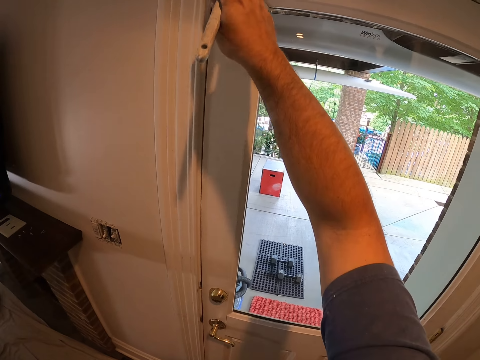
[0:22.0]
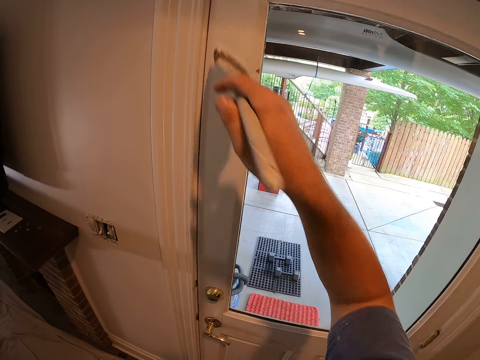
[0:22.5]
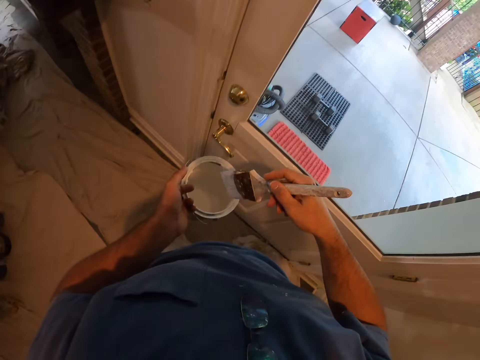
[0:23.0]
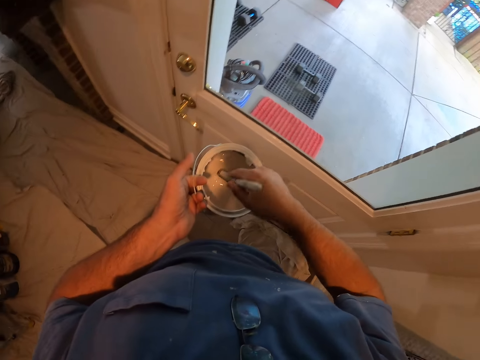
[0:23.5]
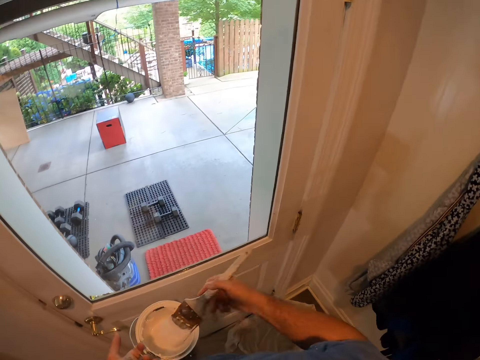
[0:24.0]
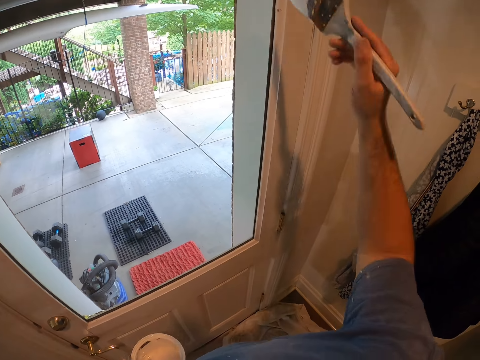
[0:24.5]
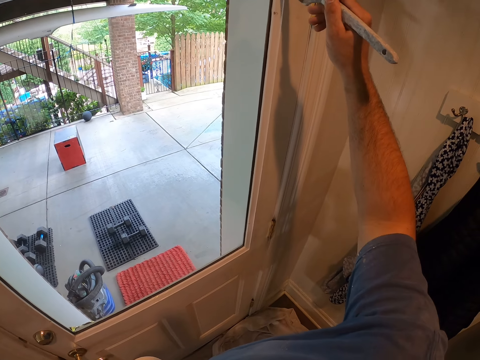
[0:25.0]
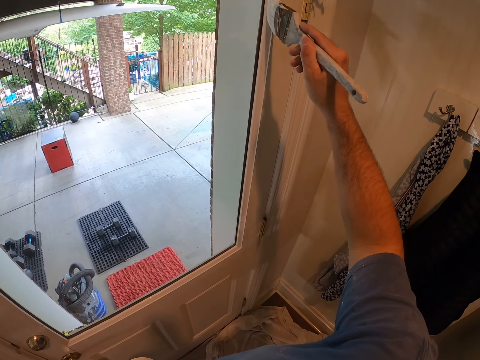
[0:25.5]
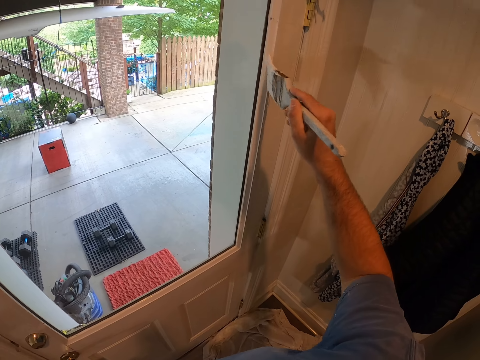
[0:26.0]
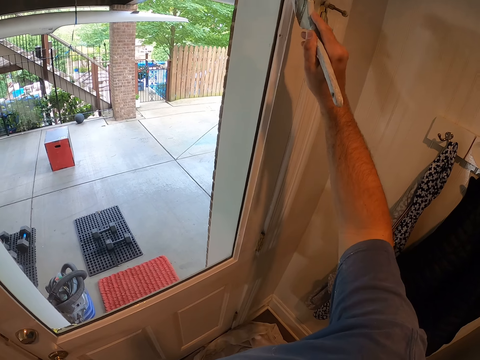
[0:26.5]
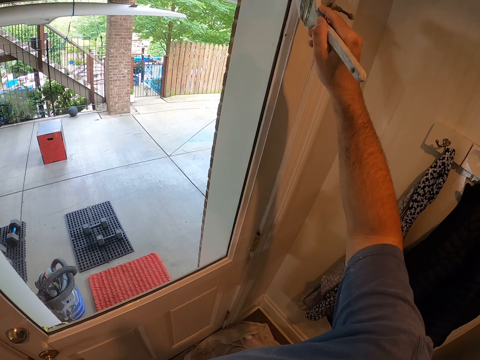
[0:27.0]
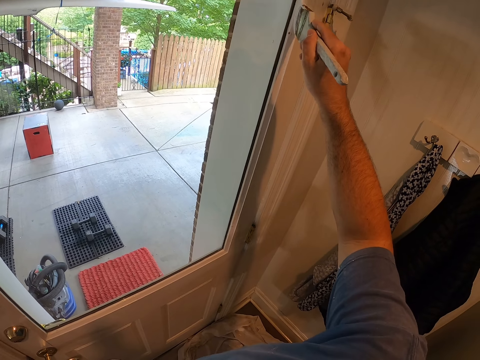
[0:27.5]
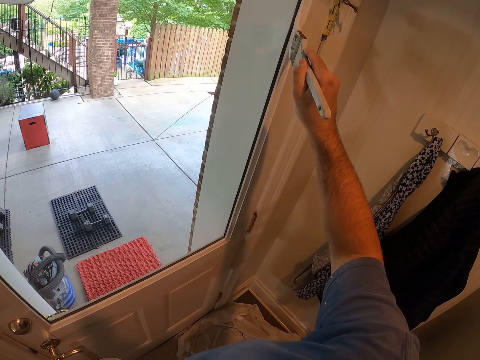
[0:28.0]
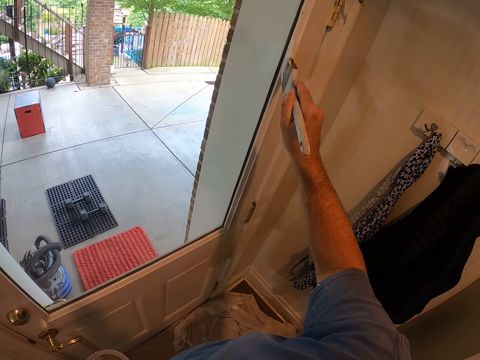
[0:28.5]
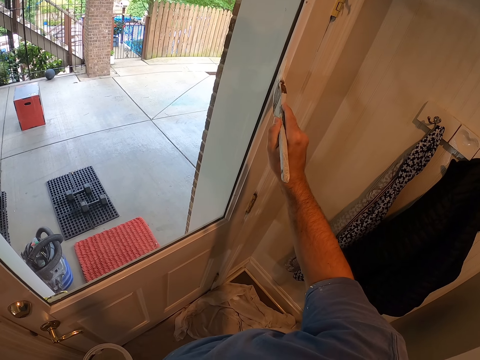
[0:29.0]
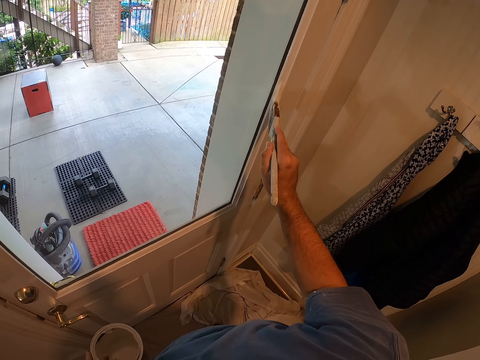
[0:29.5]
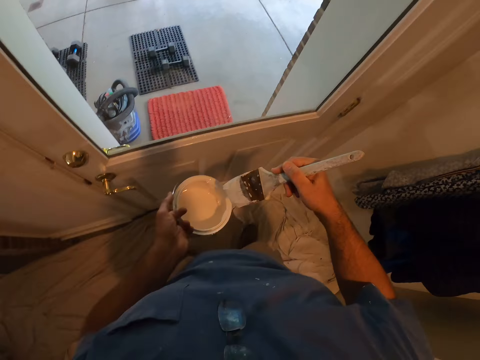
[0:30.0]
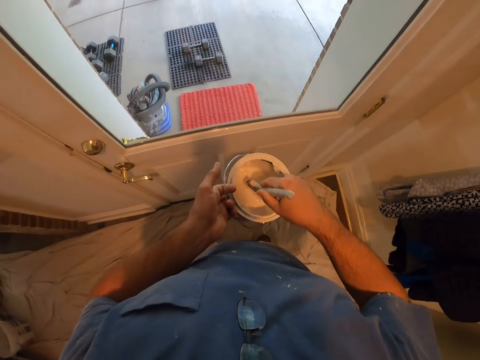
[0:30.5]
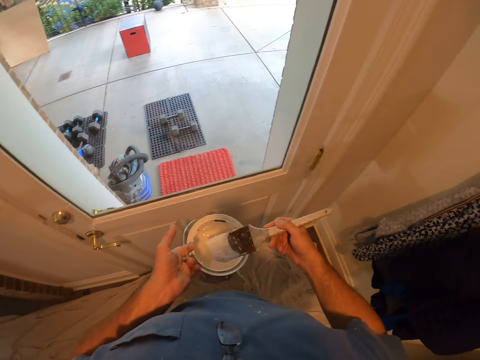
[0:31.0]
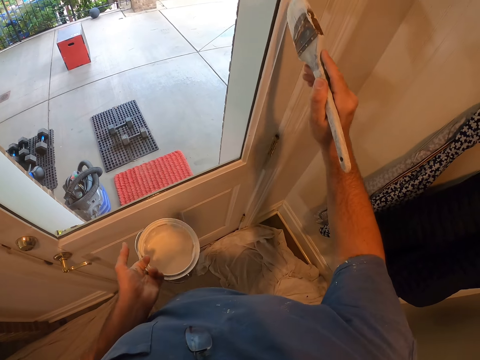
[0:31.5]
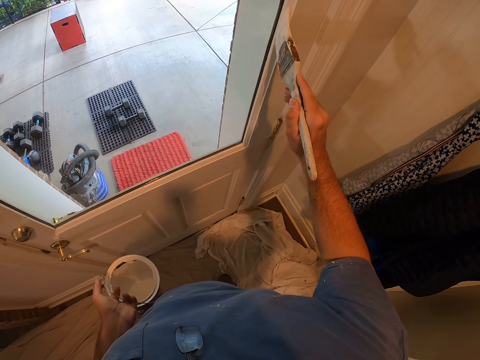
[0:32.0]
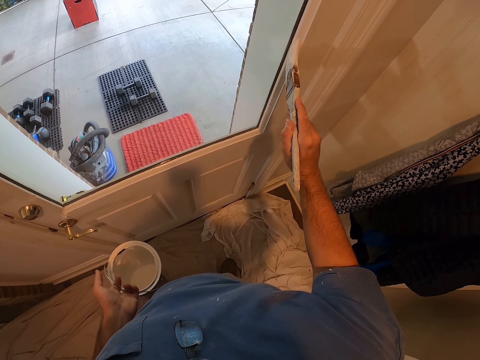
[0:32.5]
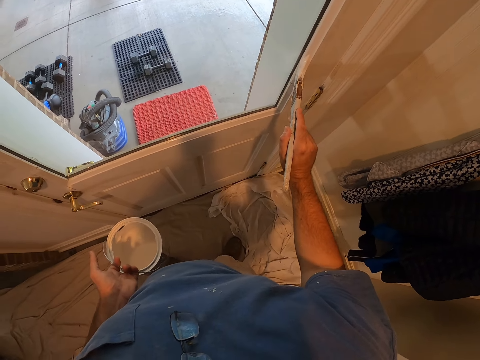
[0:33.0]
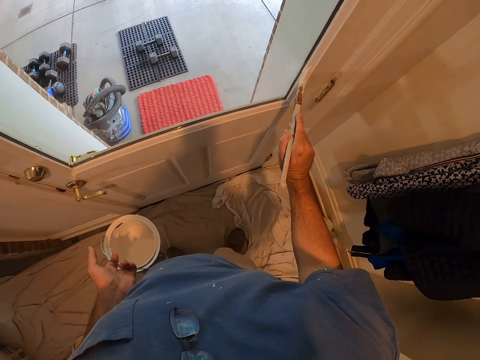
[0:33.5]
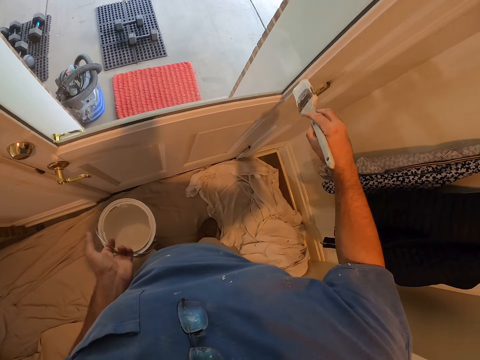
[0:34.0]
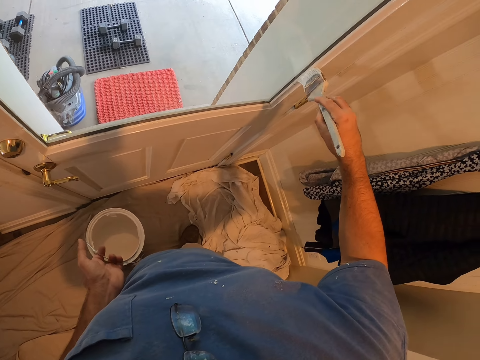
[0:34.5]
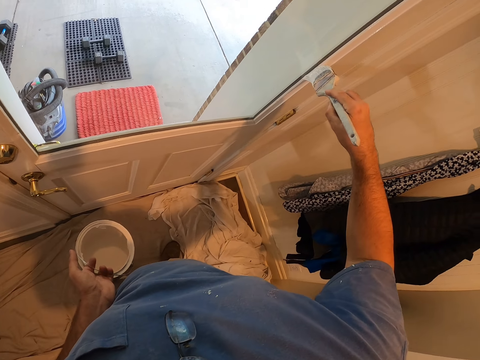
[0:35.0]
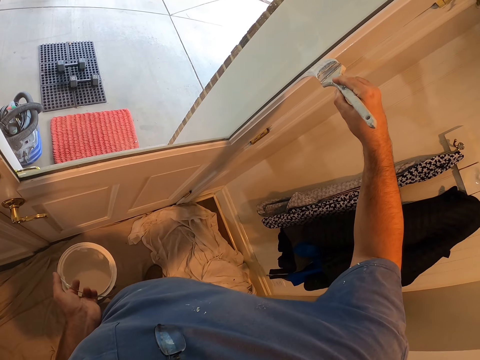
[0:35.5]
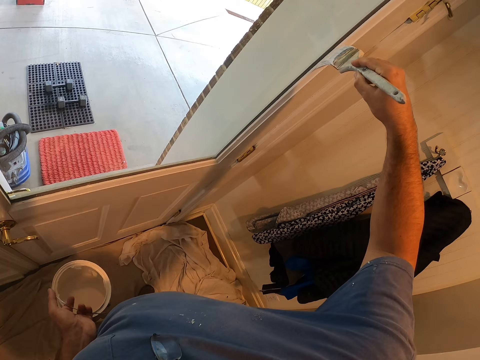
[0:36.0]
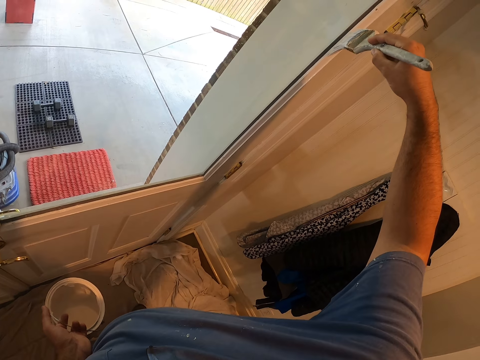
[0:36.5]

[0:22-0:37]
The camera wearer dips the paint brush into the paint bucket. They paint the door with the brush. They dip the paint brush into the paint bucket. They paint the door with the brush.

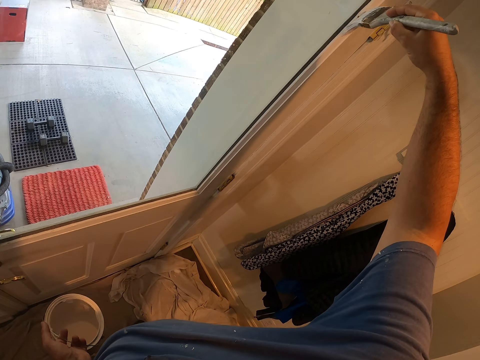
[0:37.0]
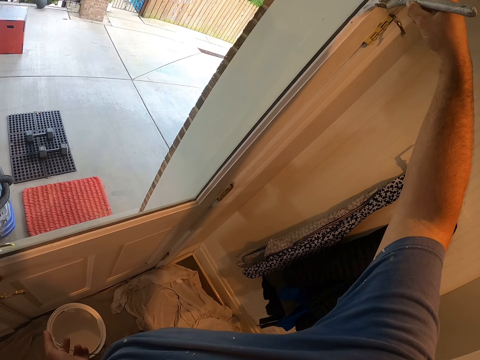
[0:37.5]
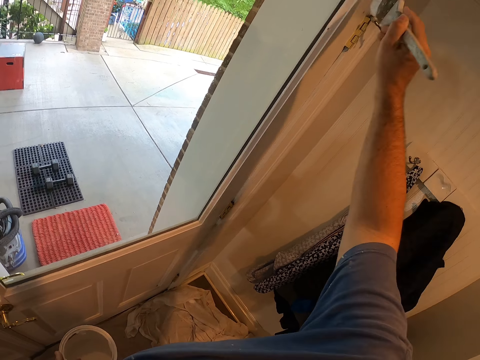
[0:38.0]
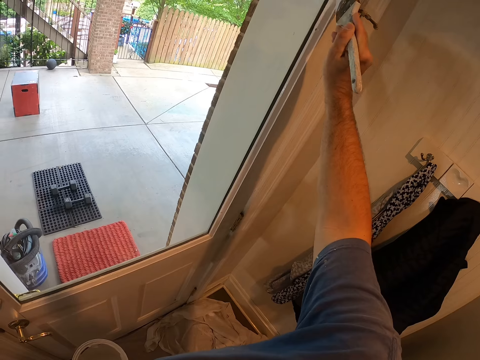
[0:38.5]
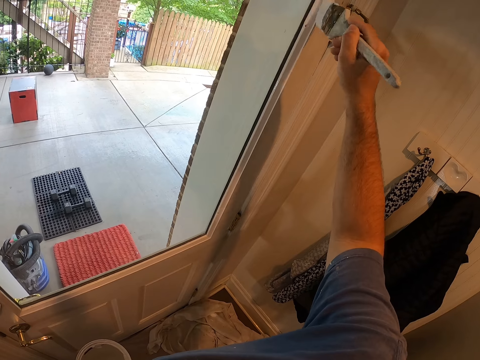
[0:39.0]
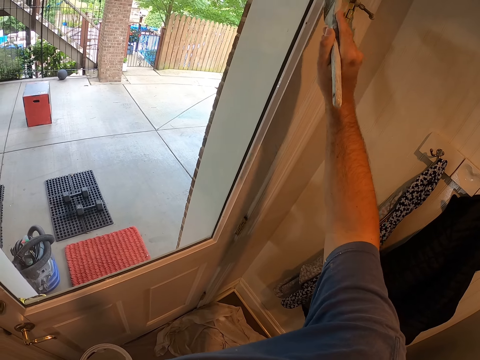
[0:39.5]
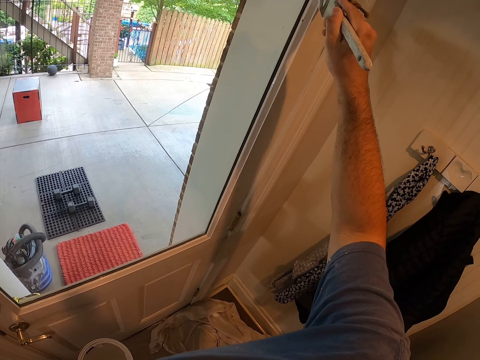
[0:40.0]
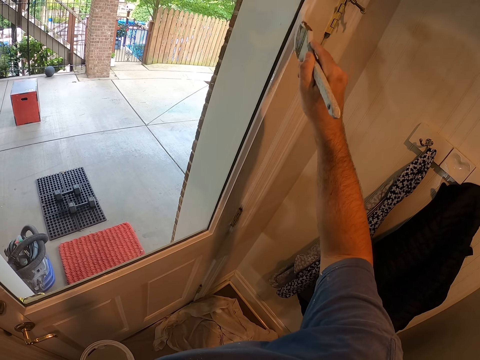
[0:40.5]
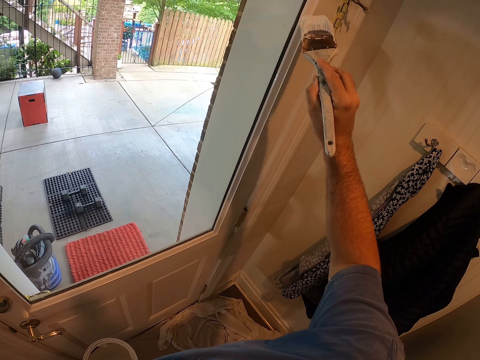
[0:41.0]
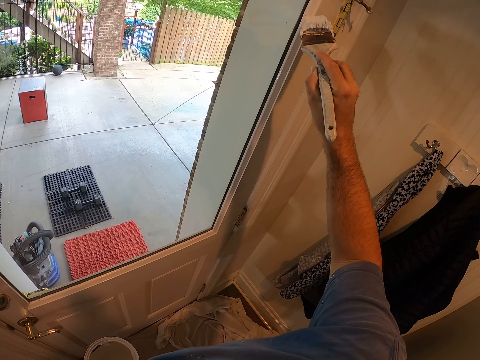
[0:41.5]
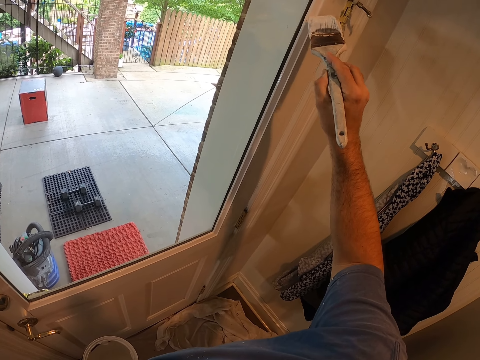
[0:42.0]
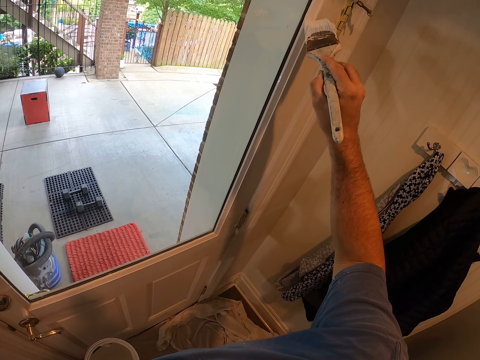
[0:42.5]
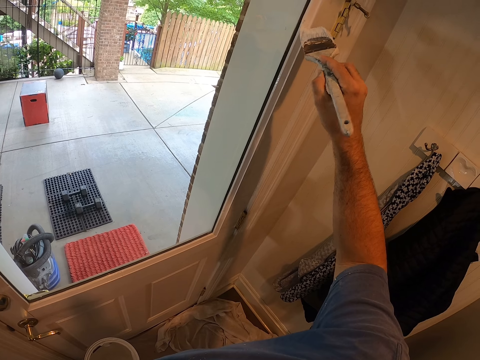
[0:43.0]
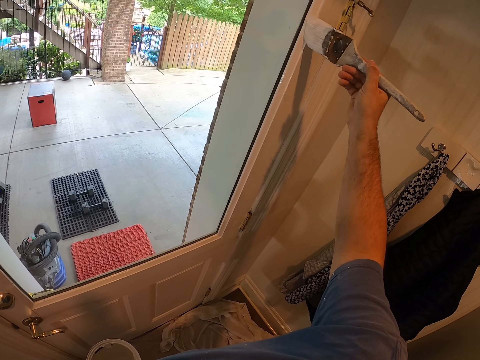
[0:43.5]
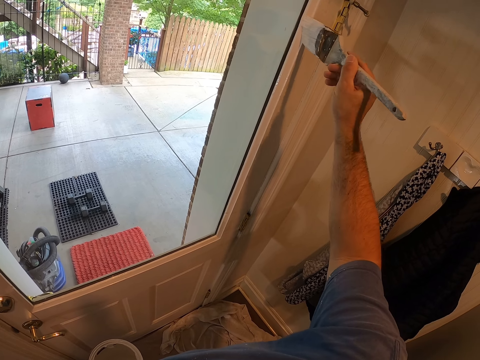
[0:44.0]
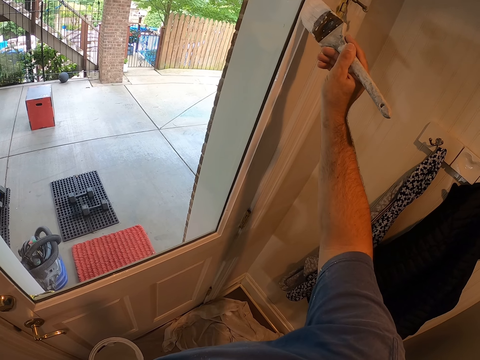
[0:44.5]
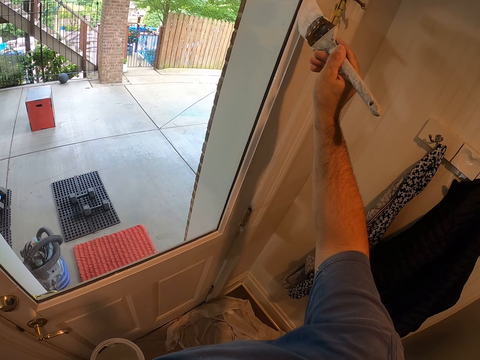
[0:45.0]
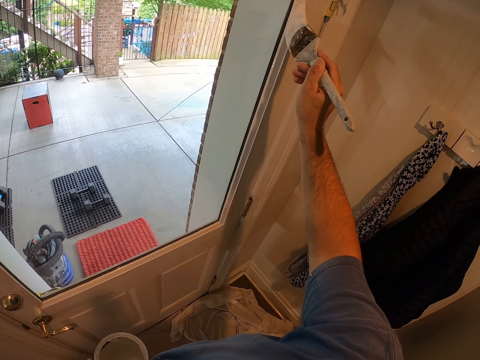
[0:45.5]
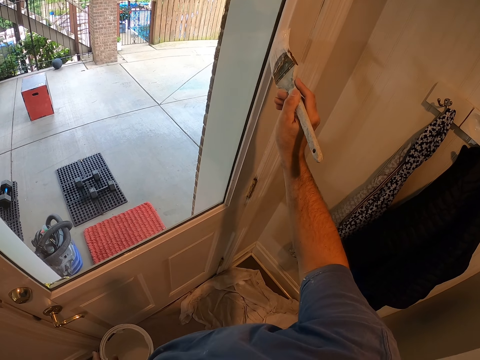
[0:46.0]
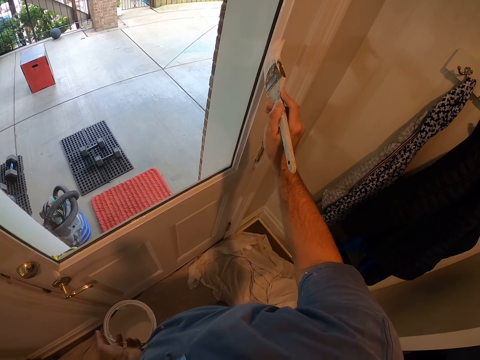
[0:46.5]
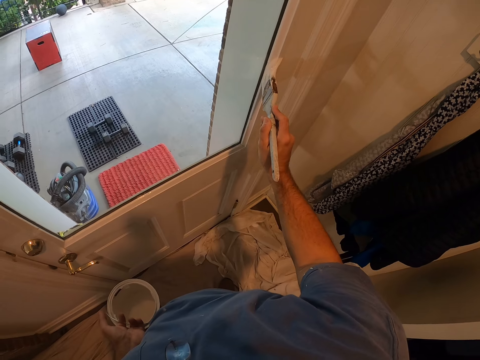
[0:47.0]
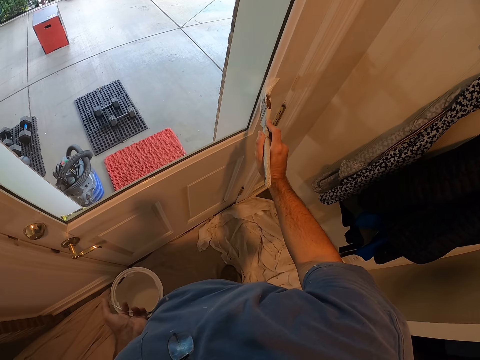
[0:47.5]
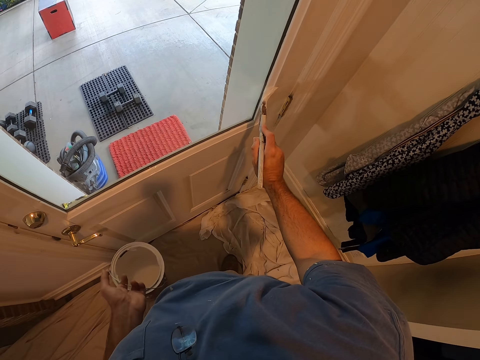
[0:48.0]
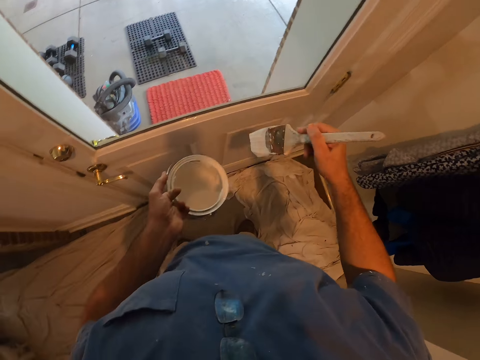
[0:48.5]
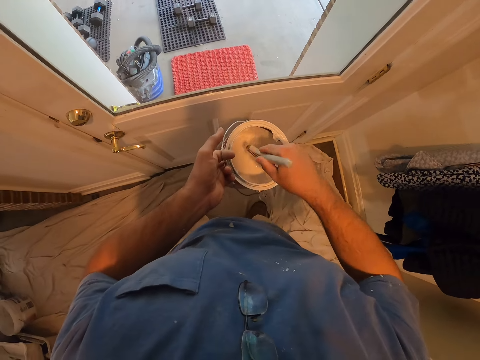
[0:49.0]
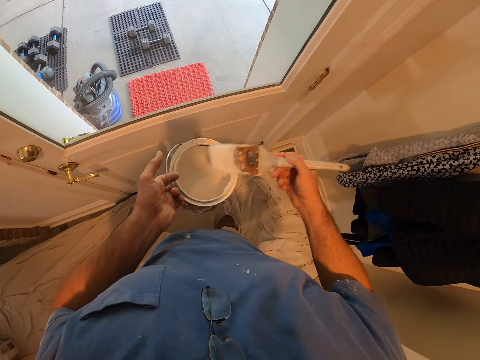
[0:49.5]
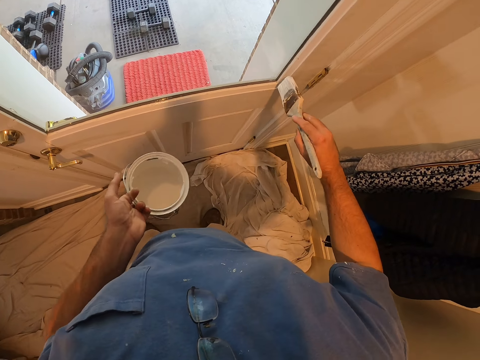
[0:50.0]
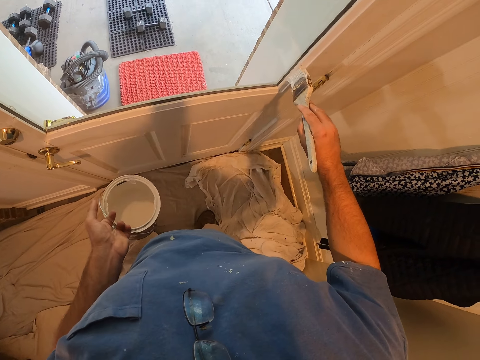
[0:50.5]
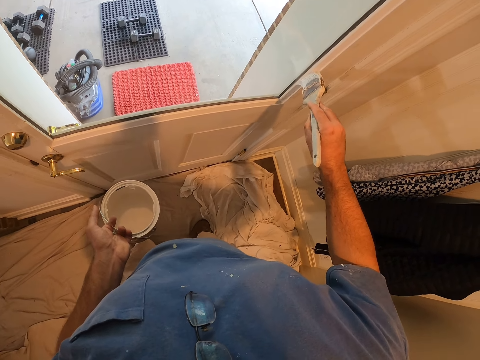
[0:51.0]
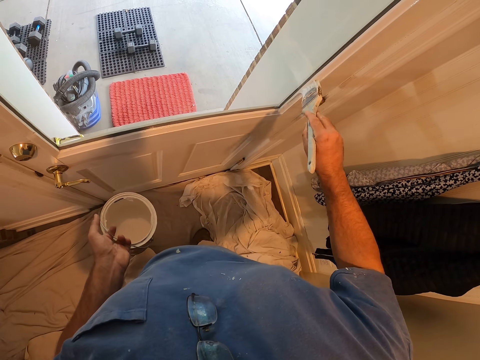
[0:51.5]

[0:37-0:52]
The camera wearer dips the paint brush into the paint bucket. They paint the door with the brush.
